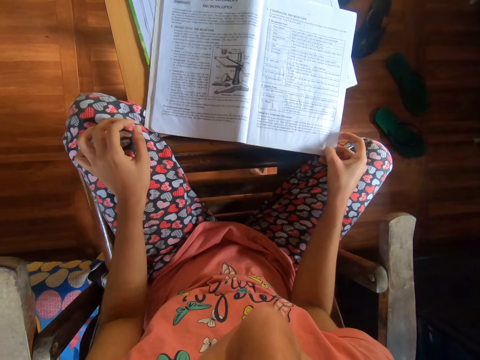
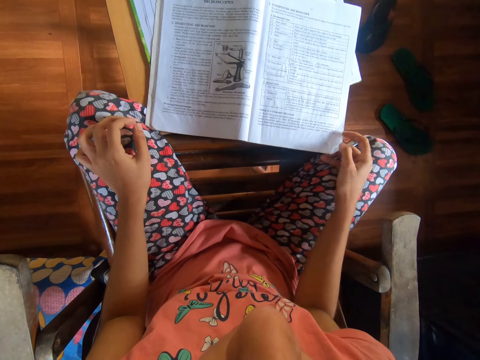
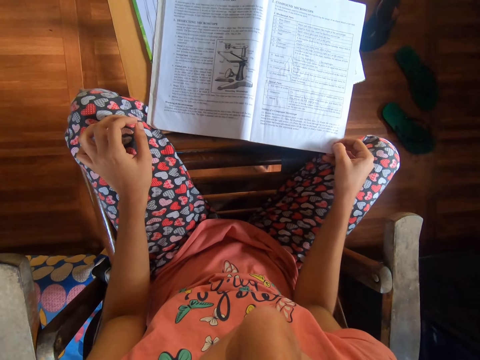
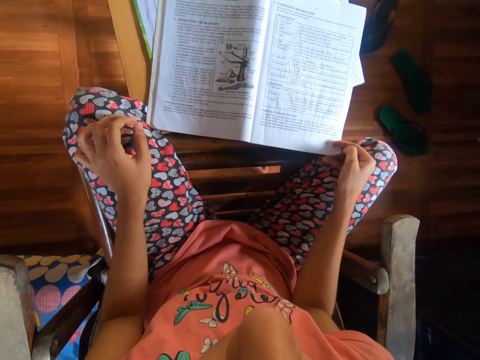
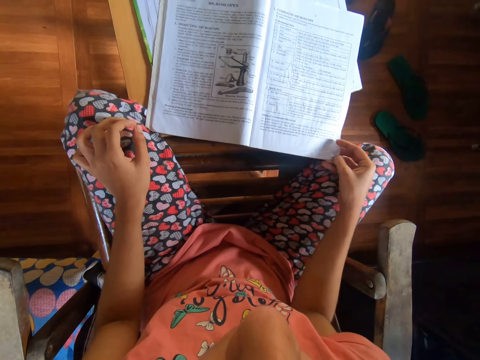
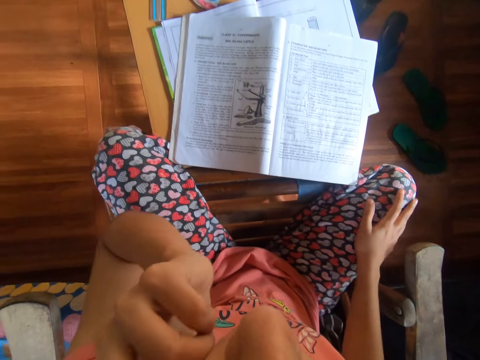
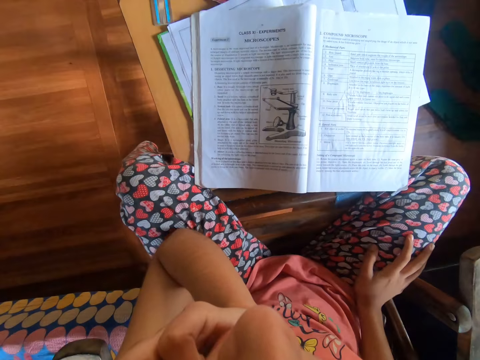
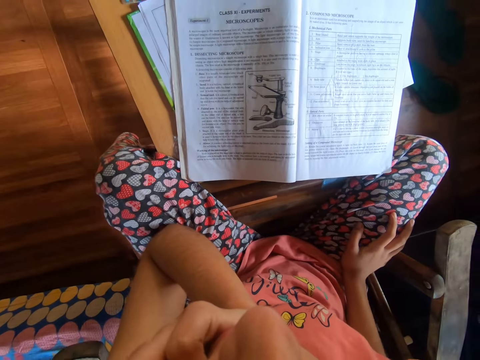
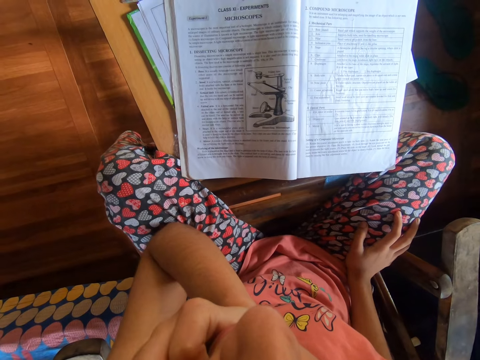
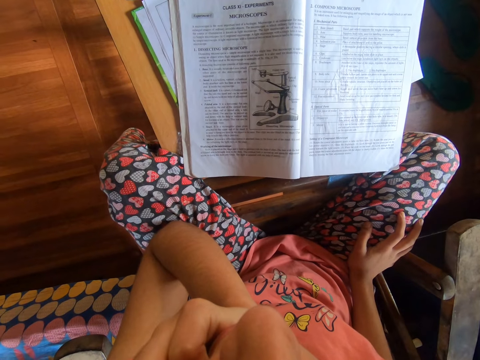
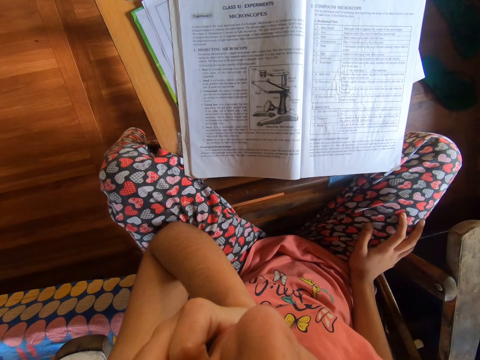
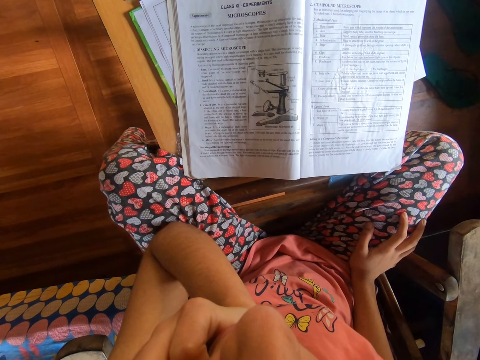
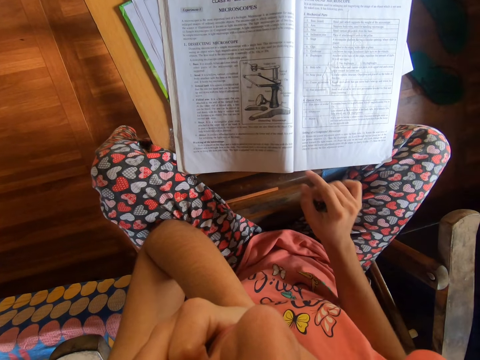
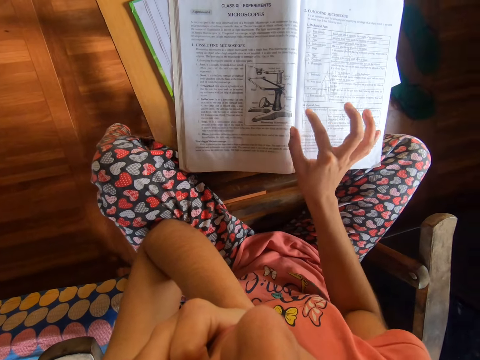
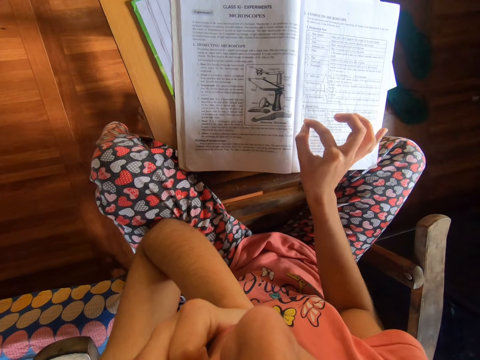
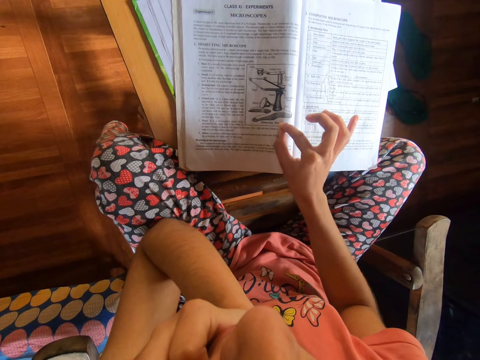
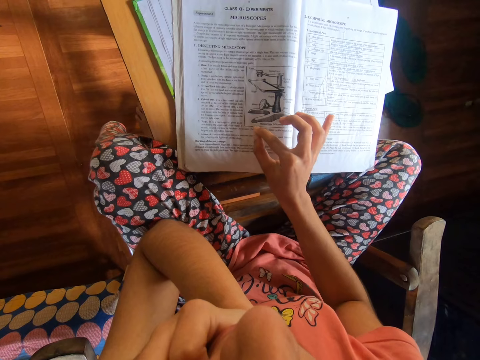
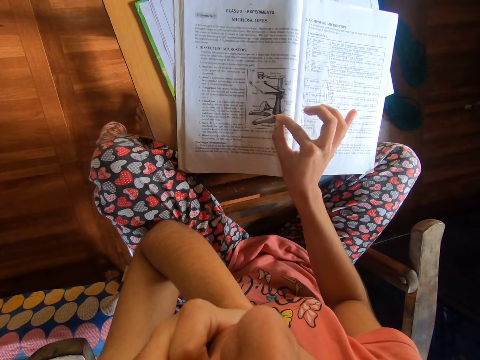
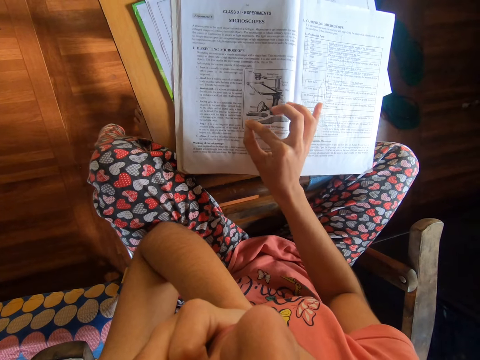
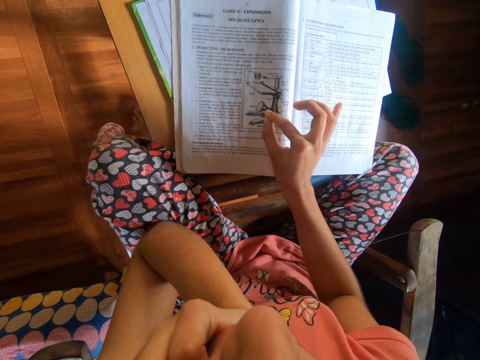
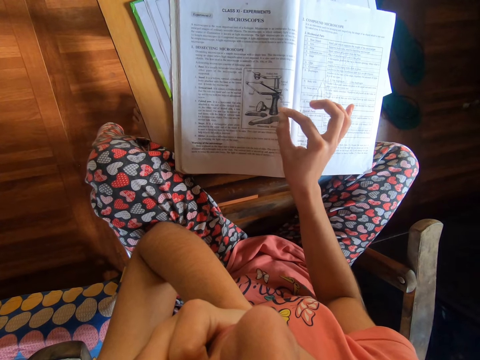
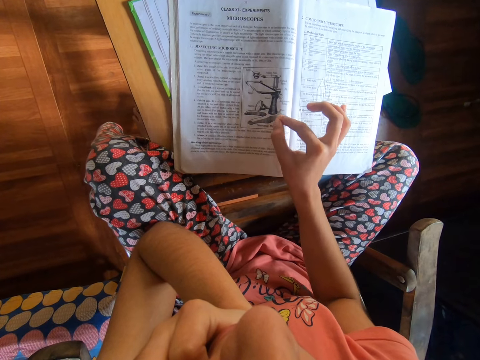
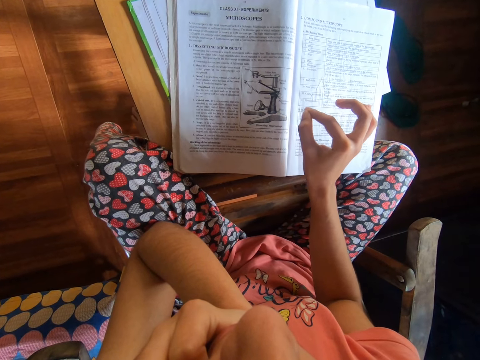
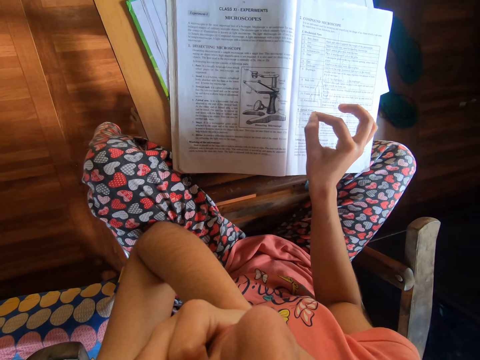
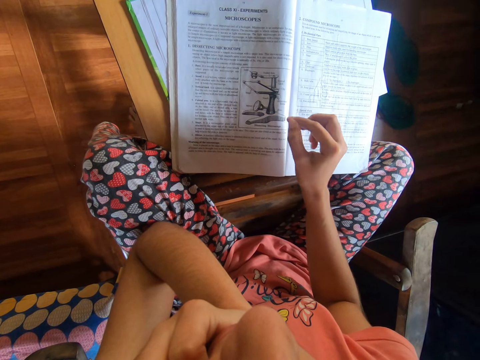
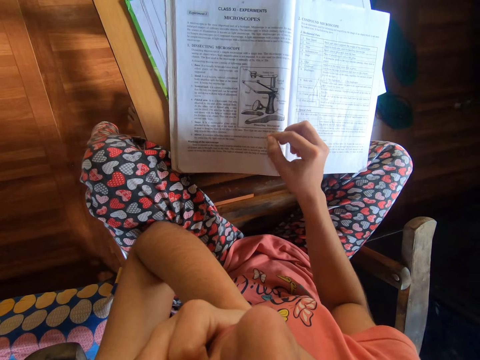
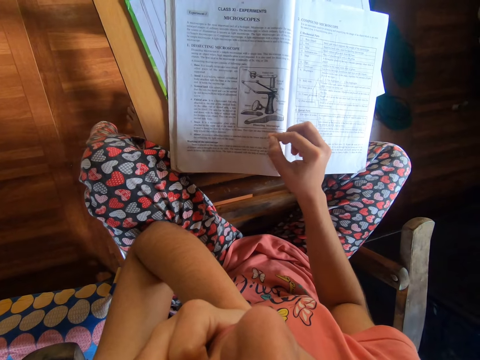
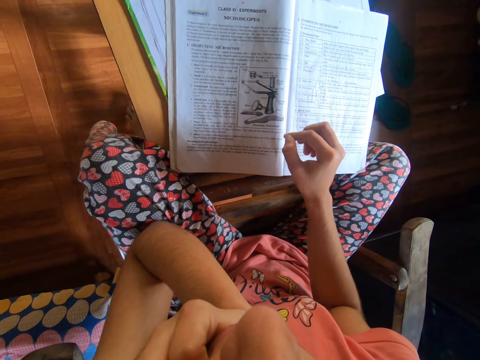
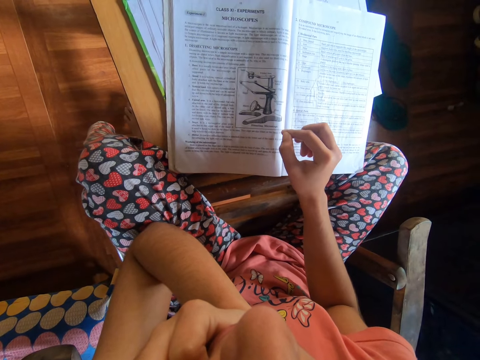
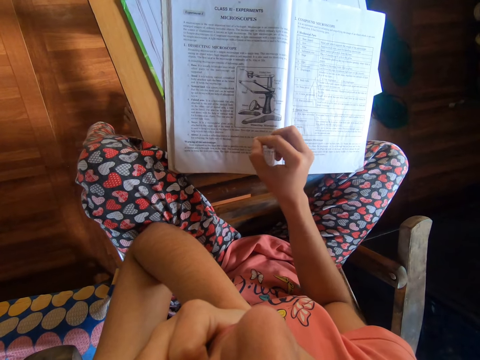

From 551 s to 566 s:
The camera wearer lifts the left hand. She reads the book. She places her left hand on her face. She demonstrates with her right hand.

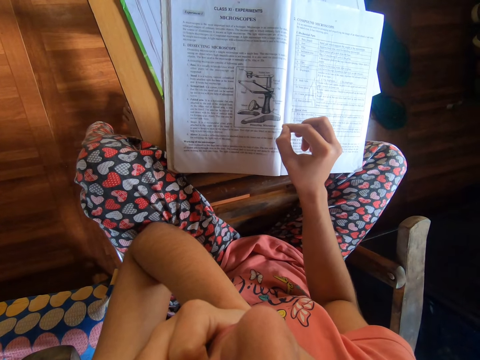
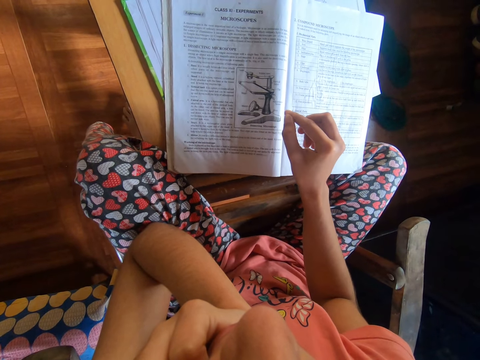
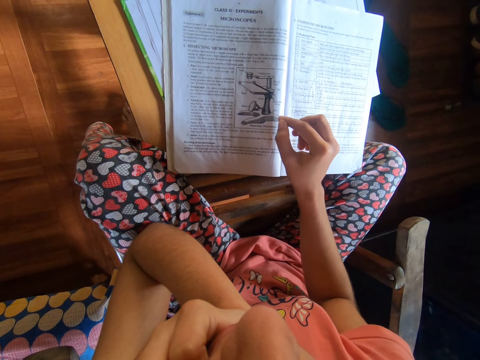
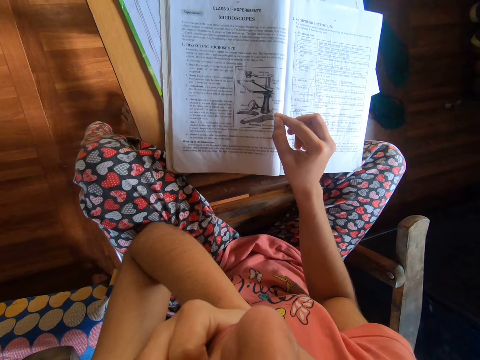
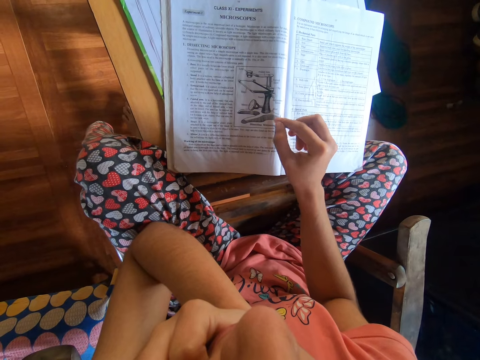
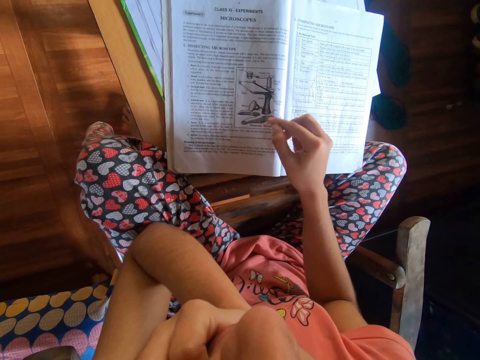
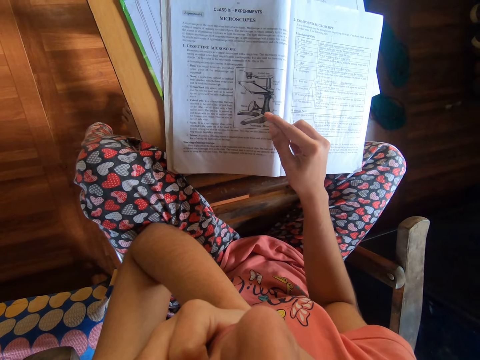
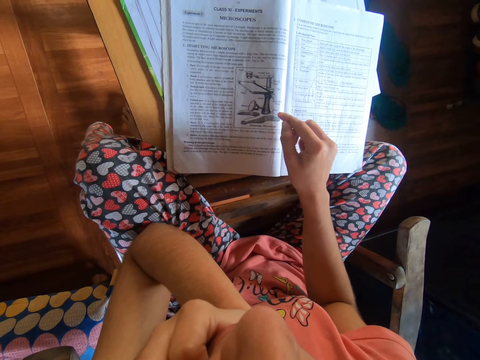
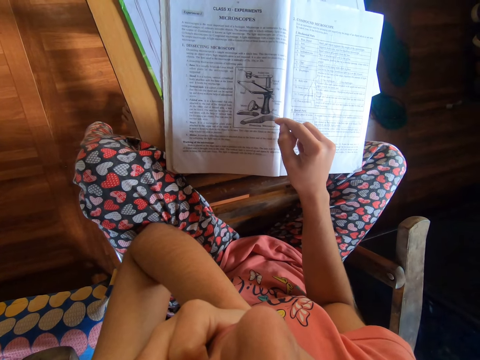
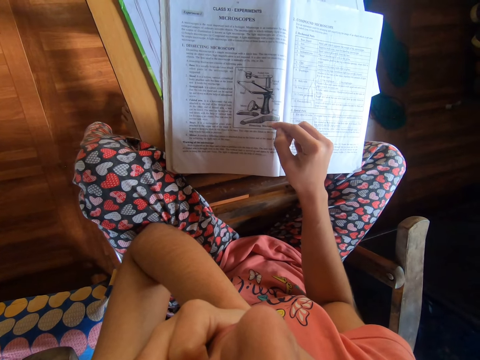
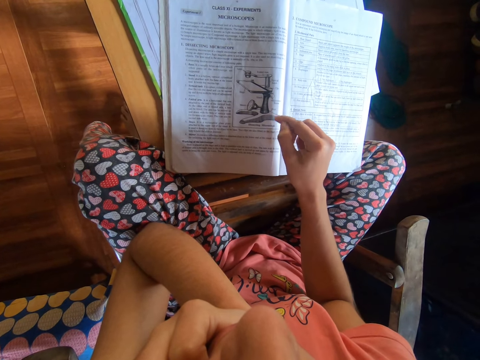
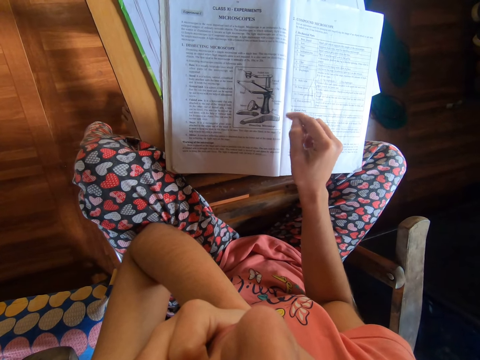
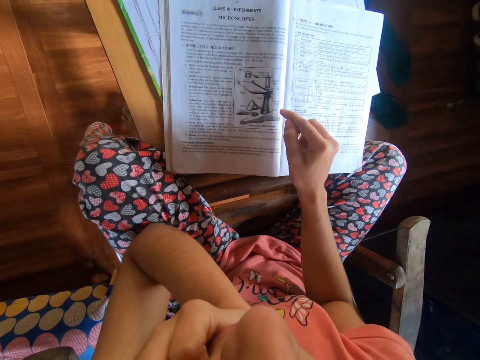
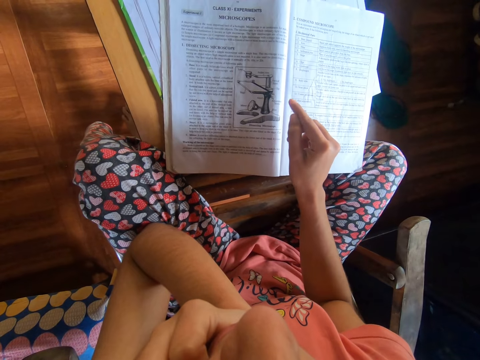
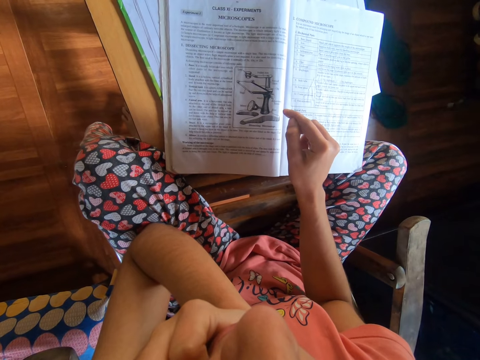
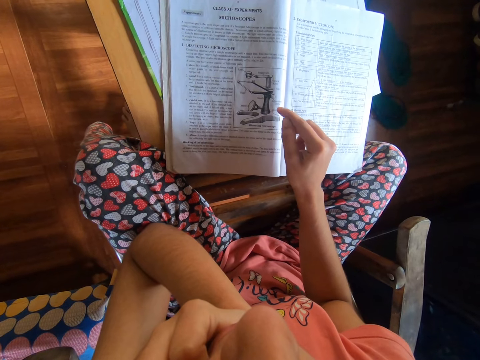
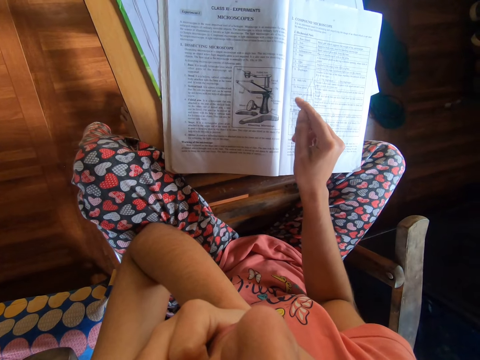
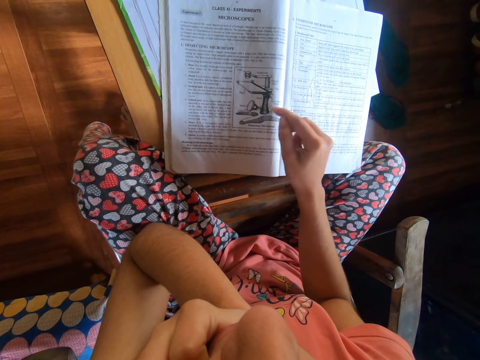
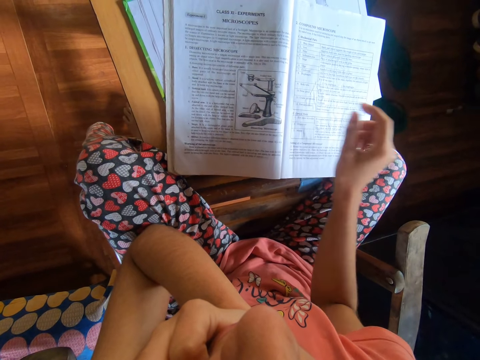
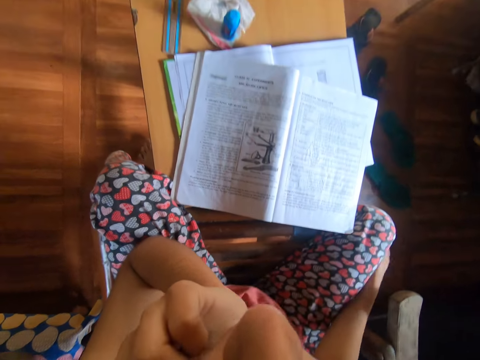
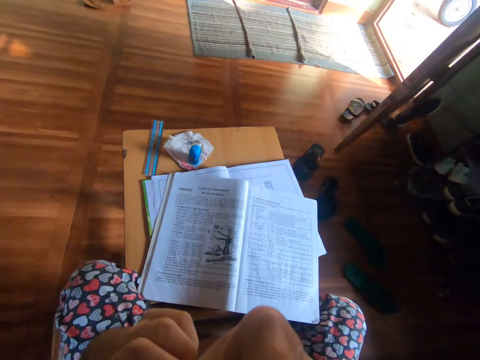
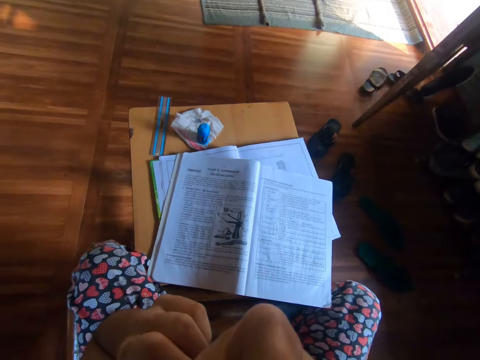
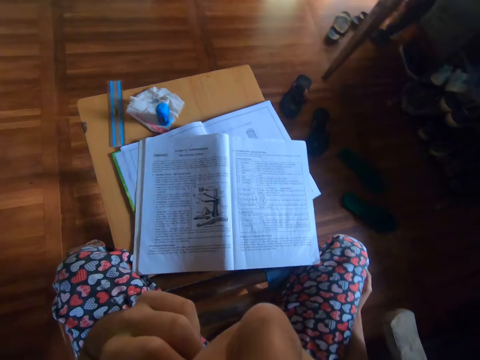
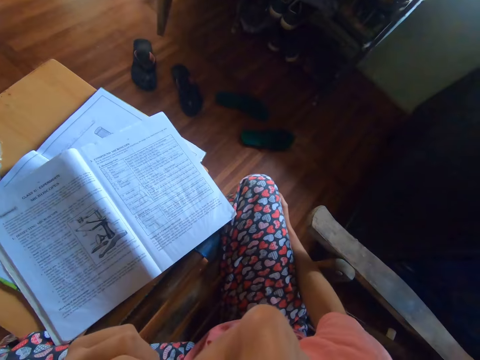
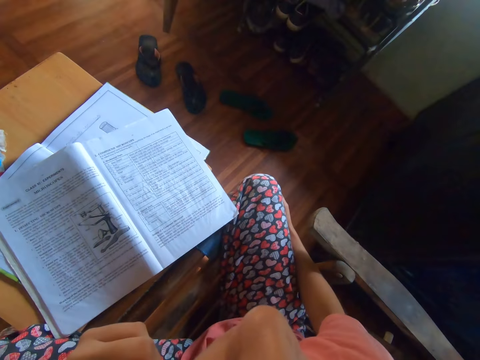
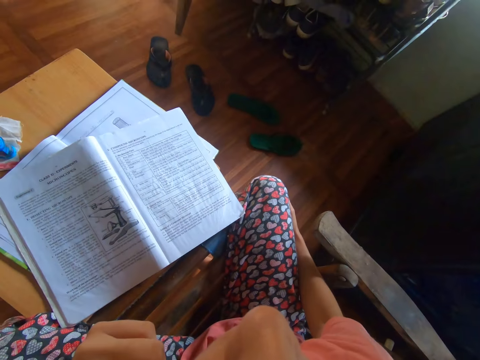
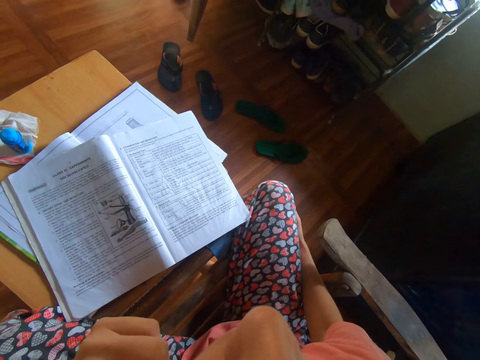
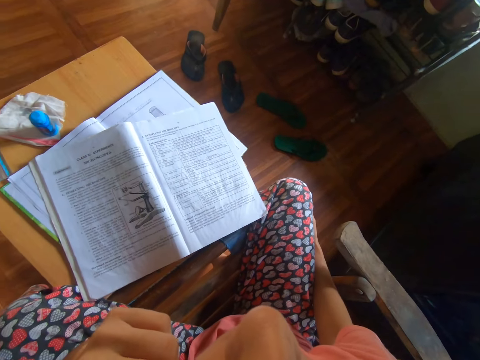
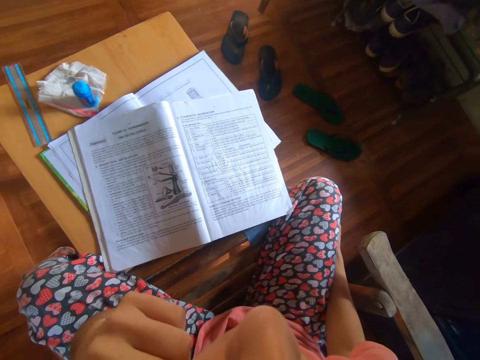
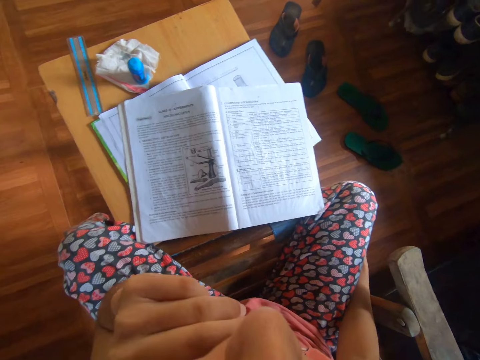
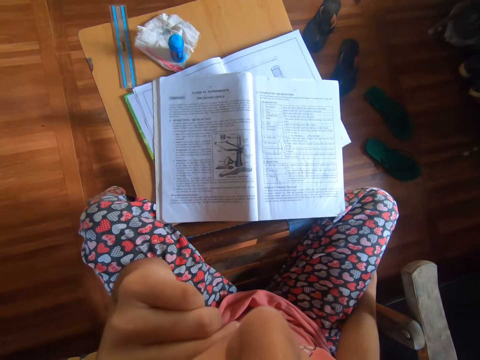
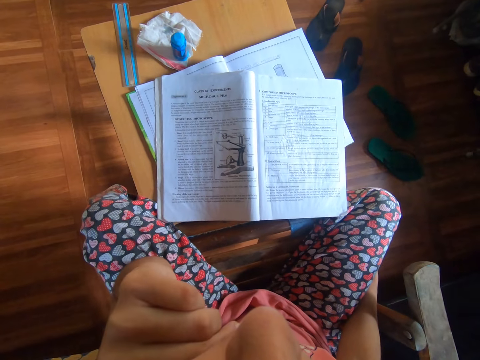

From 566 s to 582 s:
The camera wearer scratches the right leg with the right hand.
